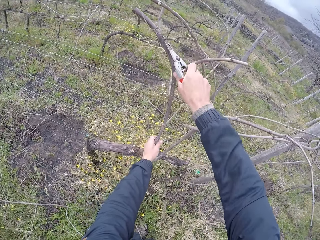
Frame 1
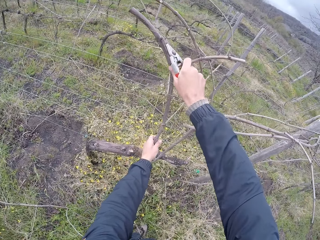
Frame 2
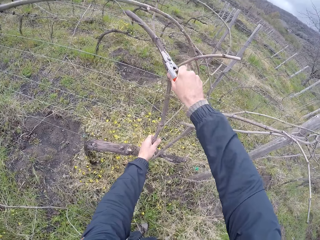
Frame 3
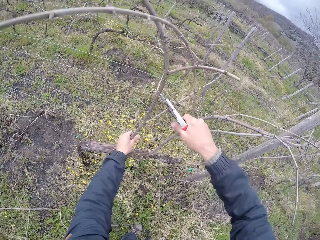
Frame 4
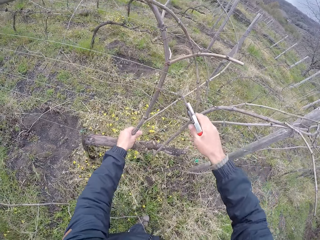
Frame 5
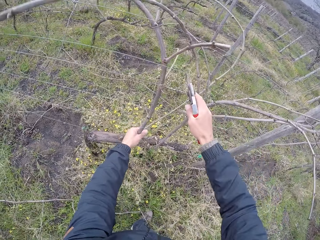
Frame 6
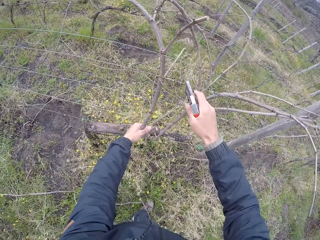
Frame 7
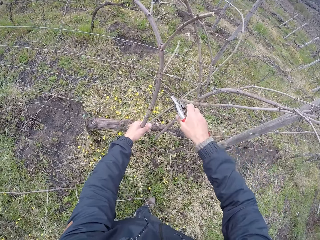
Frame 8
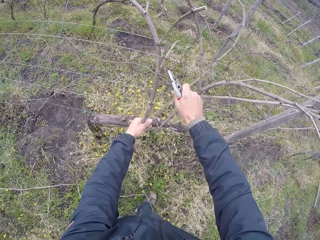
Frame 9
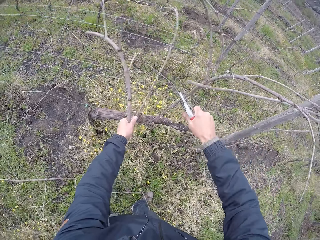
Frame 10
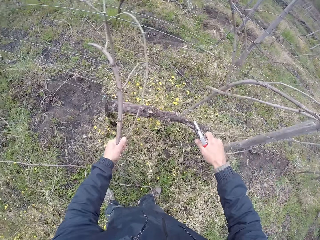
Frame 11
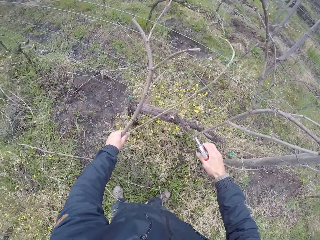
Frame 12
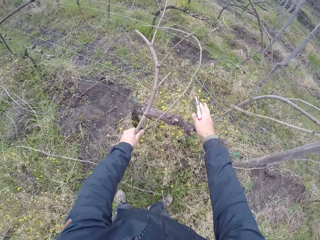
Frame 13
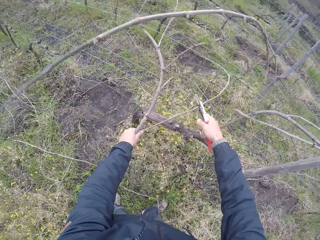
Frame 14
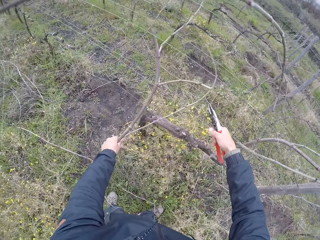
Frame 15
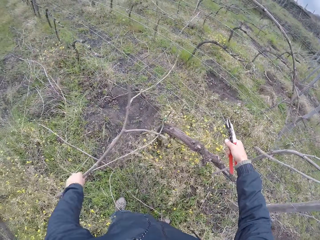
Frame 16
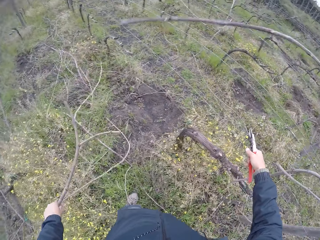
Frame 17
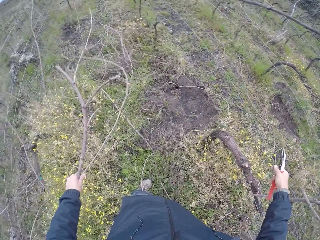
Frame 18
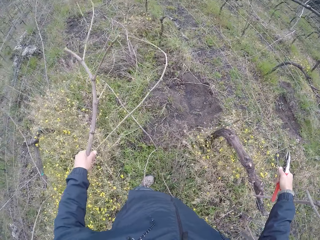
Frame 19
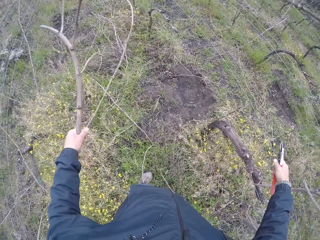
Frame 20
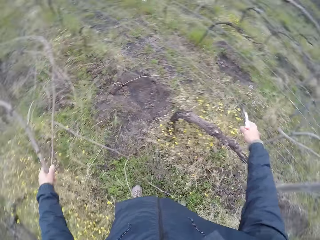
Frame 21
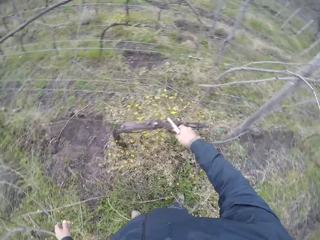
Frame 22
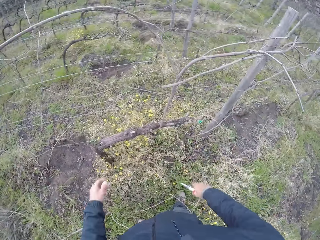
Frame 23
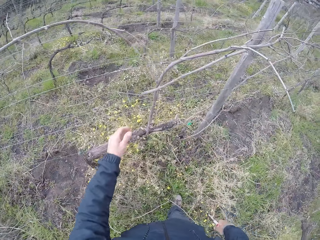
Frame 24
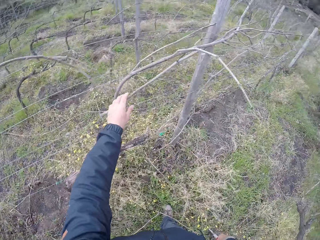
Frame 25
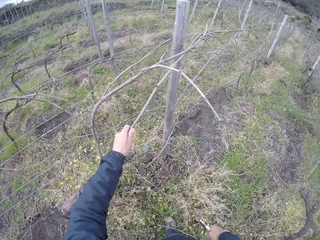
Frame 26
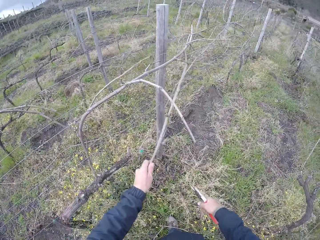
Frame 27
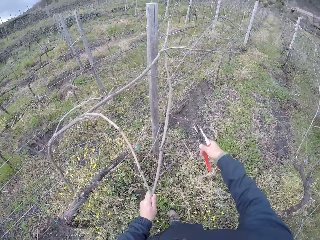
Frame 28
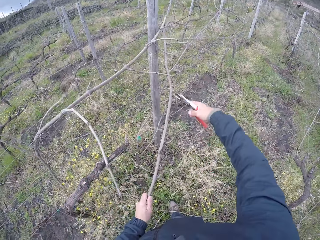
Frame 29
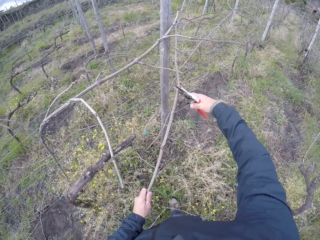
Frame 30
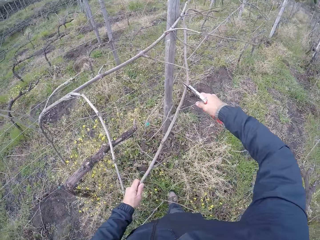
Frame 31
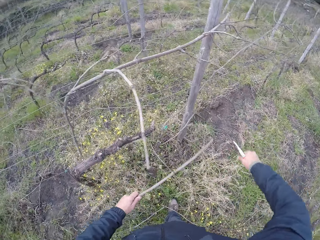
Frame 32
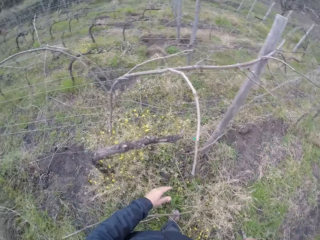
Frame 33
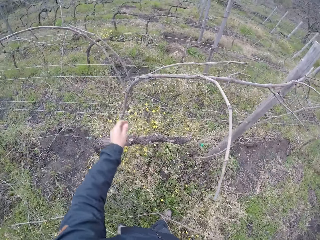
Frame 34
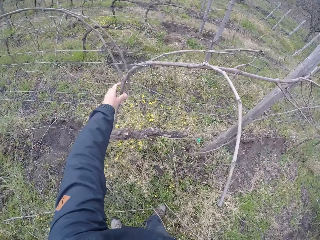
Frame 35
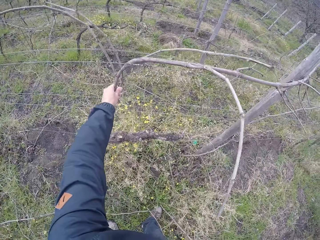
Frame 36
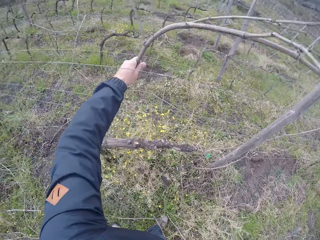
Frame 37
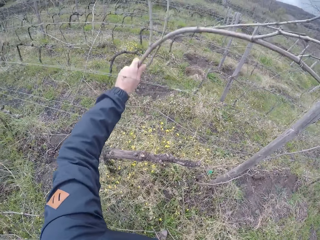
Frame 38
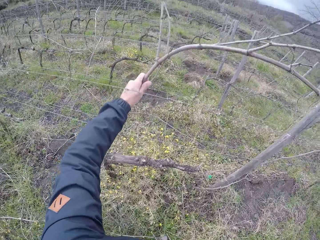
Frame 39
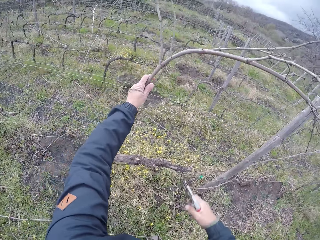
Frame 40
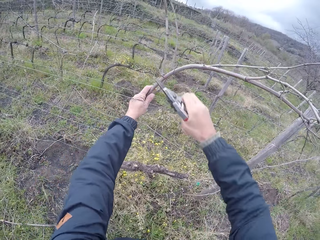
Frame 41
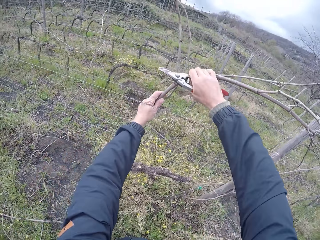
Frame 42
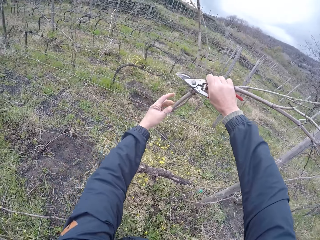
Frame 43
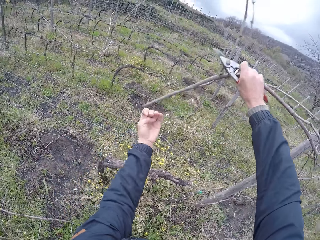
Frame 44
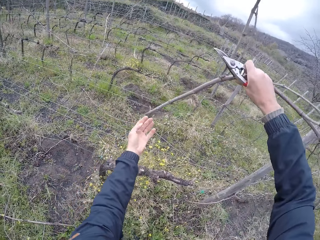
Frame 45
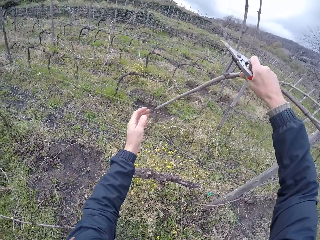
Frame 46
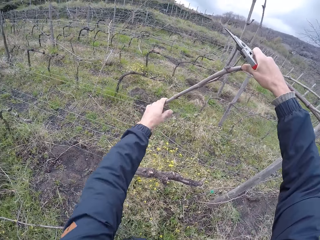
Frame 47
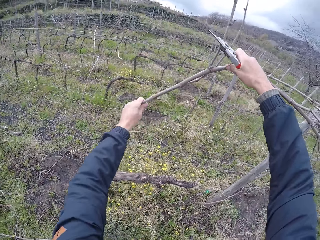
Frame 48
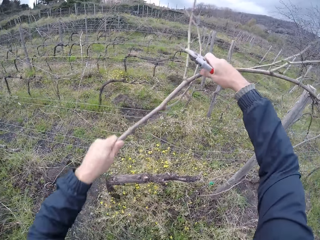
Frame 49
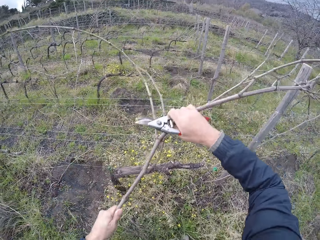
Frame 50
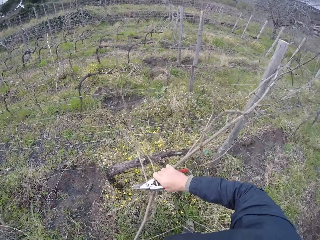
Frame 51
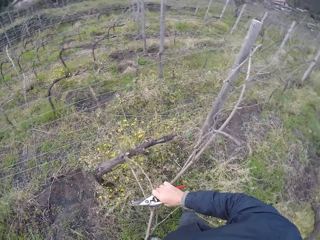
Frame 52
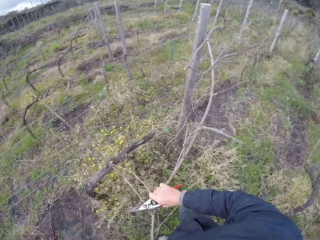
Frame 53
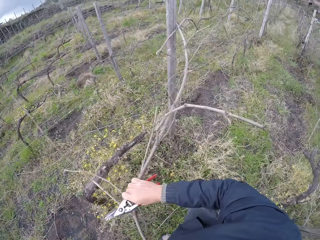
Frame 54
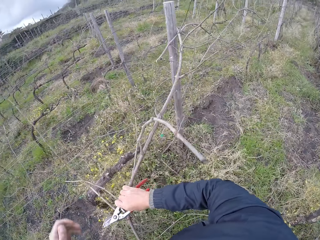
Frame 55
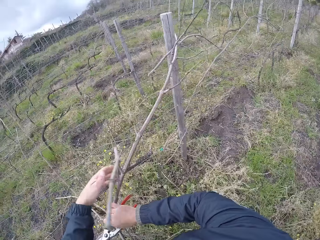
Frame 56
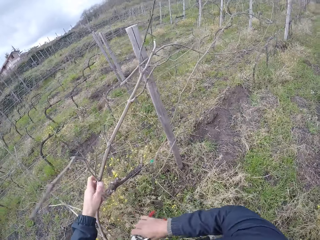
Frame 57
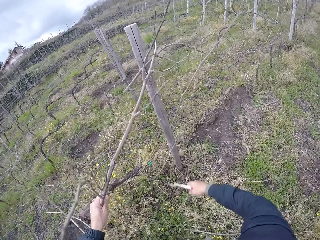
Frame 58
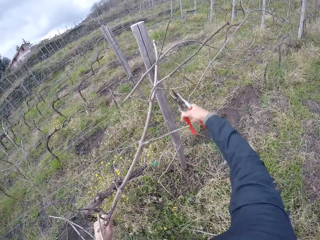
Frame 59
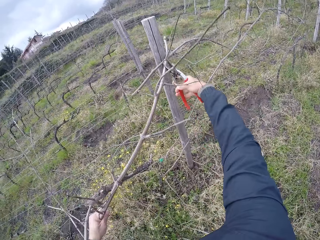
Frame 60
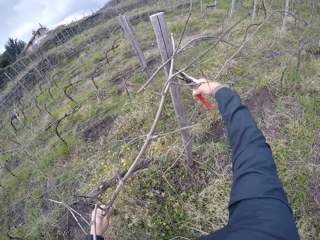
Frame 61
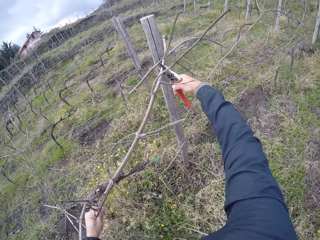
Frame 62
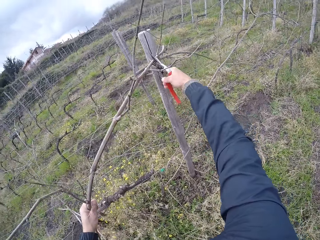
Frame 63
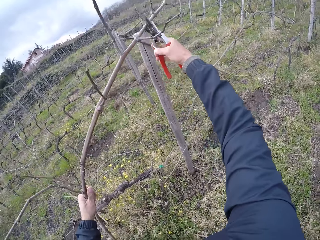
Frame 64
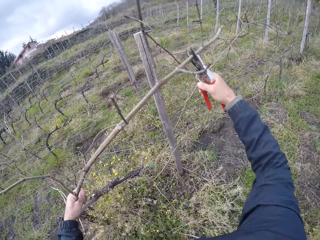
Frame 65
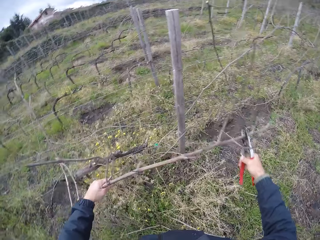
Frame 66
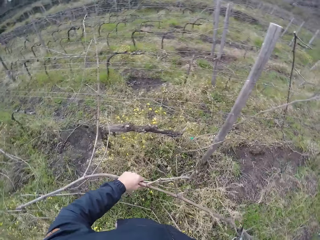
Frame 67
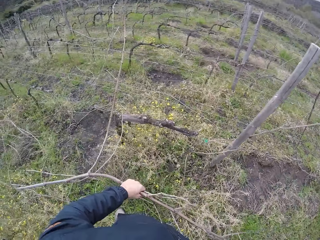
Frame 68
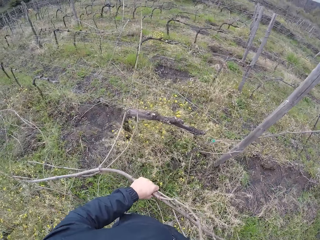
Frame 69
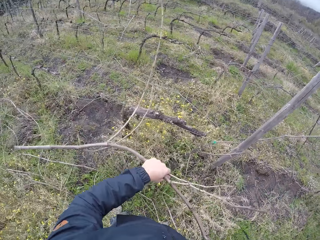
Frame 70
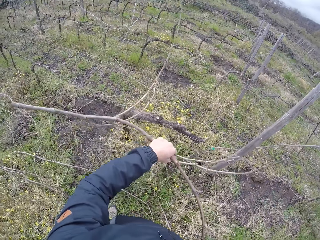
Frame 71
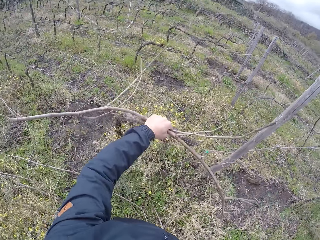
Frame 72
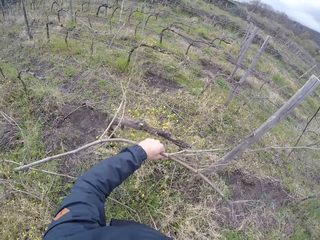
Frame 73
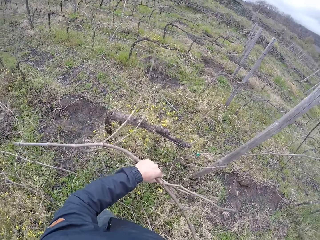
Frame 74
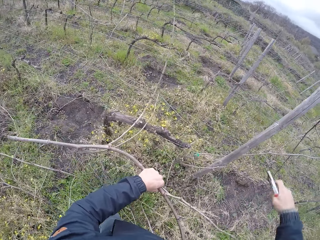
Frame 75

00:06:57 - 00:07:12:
The camera wearer cuts a twig with the plier or shears in his right hand. He drops the twig on the field with his left hand. He cuts the twig with the plier in his right hand. He drops the twig on the field with his left hand. He cuts a twig with the plier in his right hand. He picks up a branch. He cuts the branch with the shears.

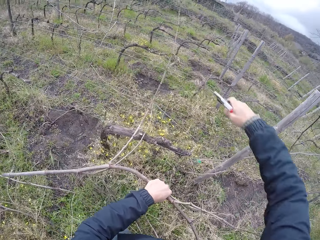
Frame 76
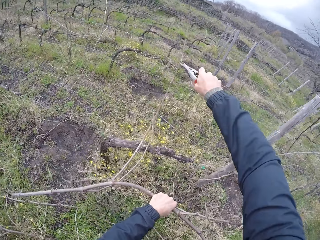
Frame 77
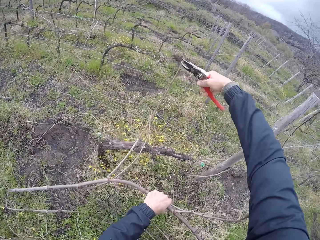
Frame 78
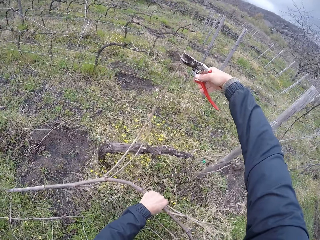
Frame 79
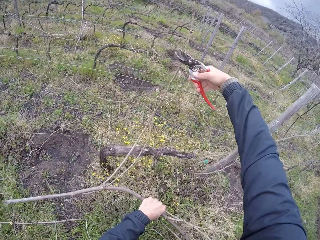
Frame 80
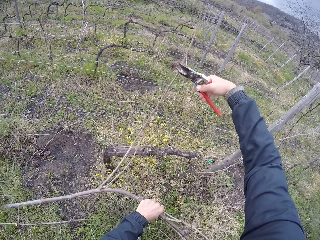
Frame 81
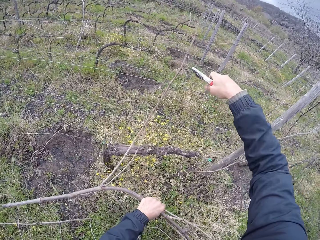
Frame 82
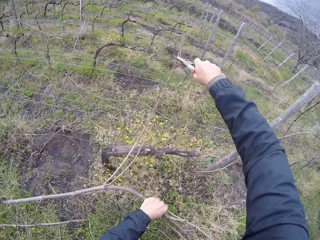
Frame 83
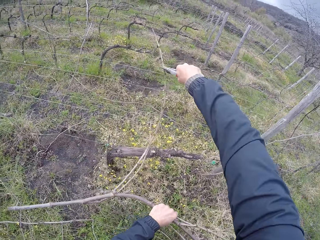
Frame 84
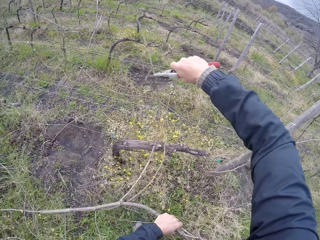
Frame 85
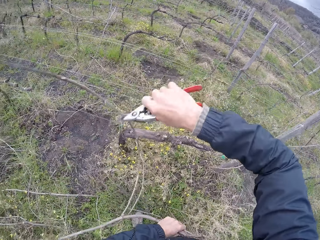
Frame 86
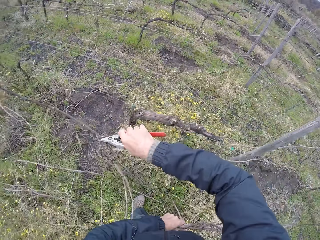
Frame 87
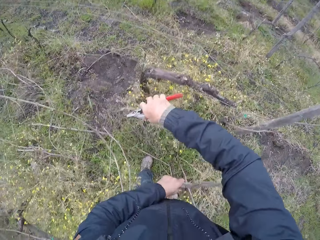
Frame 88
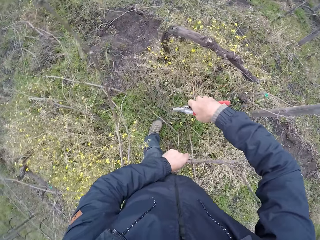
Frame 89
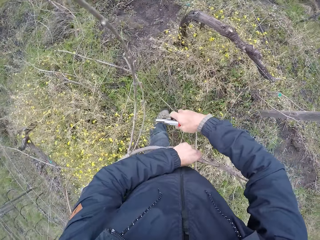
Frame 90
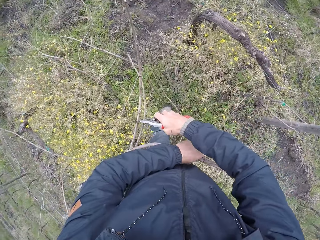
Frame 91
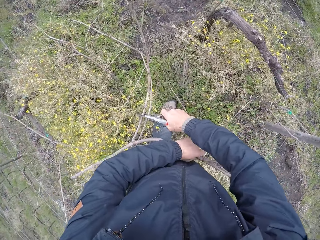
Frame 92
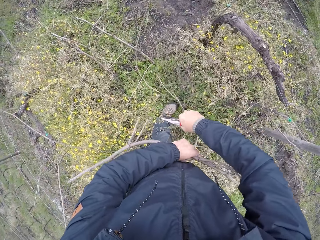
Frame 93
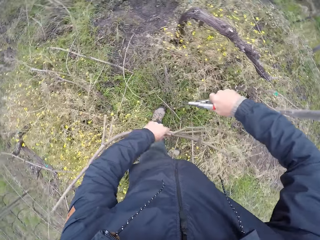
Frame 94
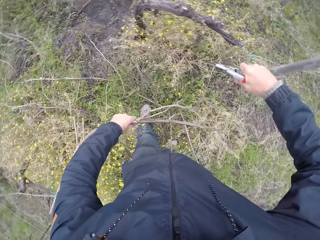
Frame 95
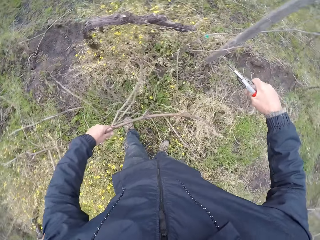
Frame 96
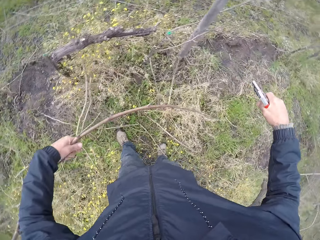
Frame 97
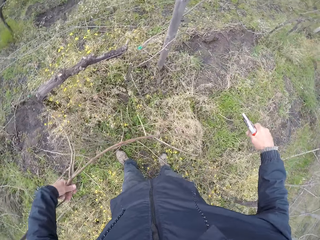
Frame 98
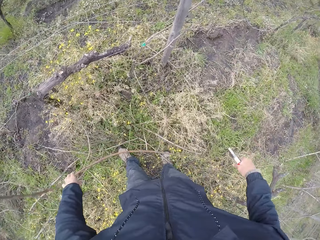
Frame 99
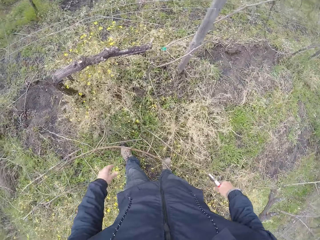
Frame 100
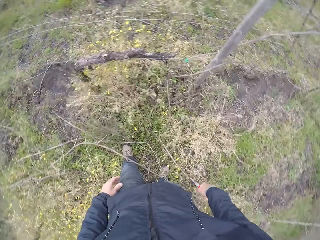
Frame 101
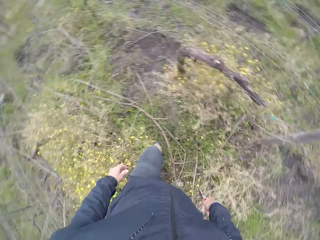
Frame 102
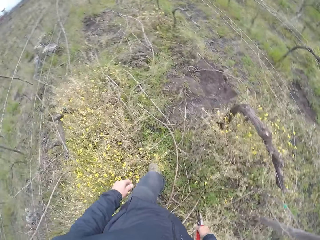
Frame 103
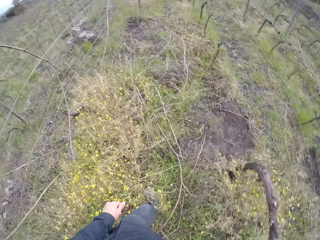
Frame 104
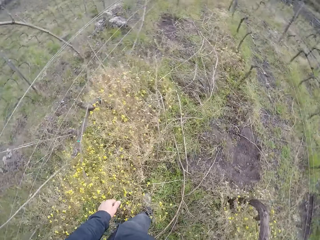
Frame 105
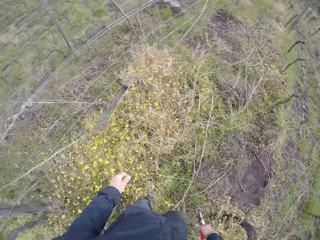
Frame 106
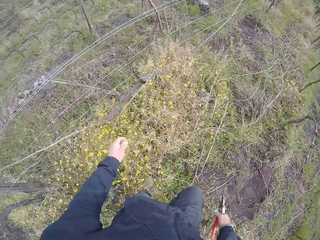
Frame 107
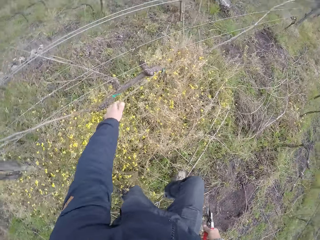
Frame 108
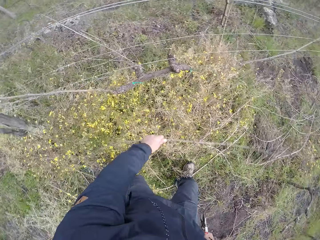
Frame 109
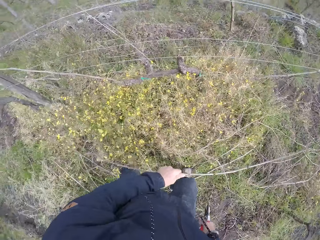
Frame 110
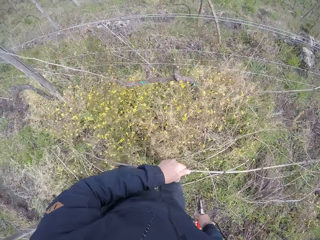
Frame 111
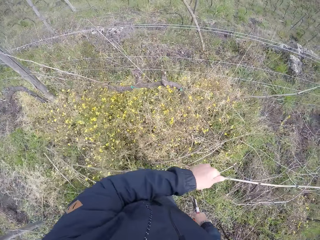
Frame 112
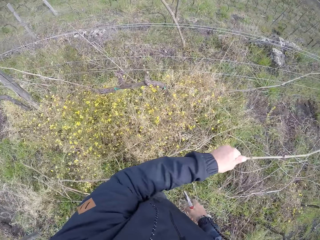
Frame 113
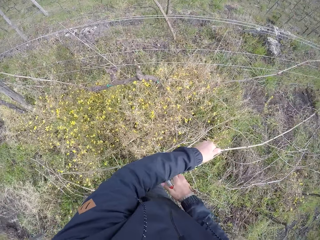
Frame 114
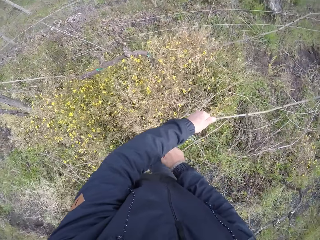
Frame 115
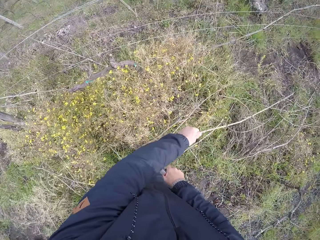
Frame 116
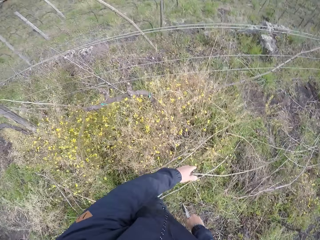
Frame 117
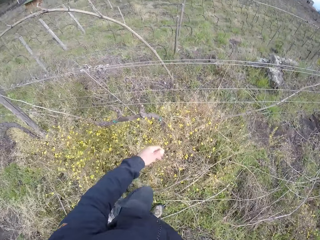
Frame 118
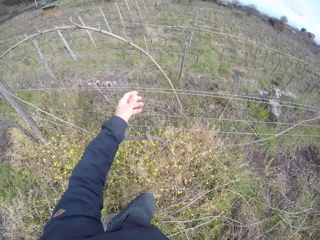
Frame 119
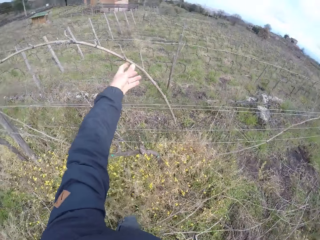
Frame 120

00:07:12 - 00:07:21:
The camera wearer drops the twig on the field with his left hand. He looks around. He picks up a twig with his left hand. He drops the twig on the field with his left hand.
